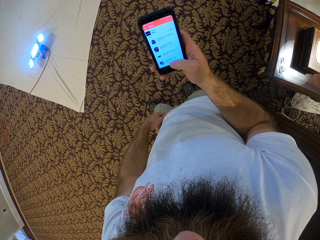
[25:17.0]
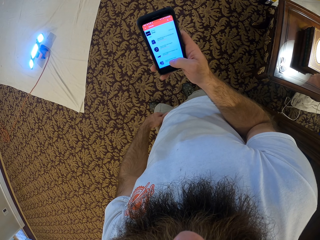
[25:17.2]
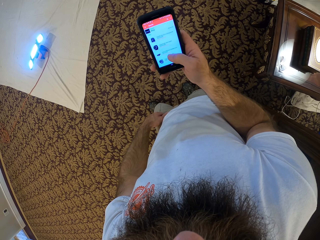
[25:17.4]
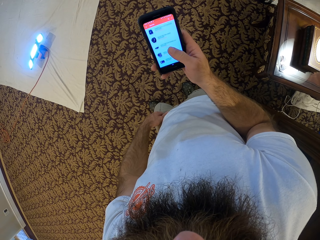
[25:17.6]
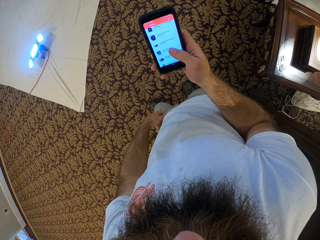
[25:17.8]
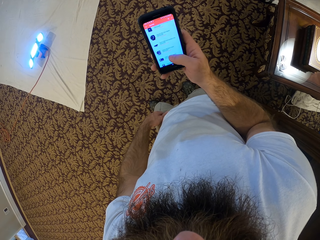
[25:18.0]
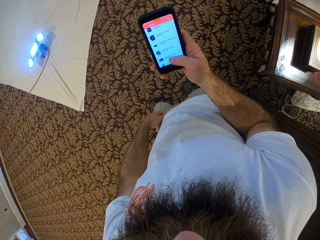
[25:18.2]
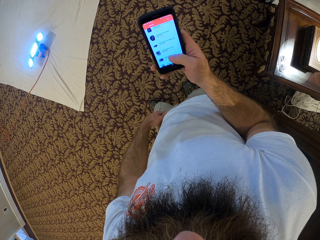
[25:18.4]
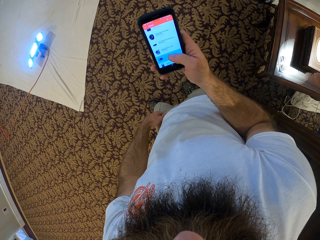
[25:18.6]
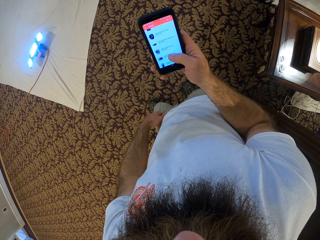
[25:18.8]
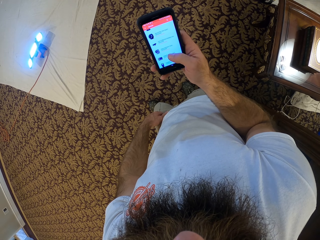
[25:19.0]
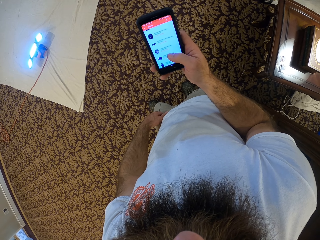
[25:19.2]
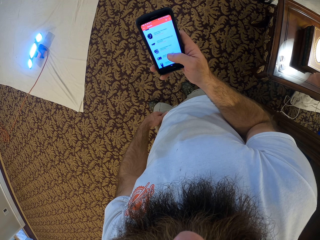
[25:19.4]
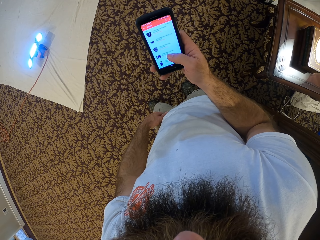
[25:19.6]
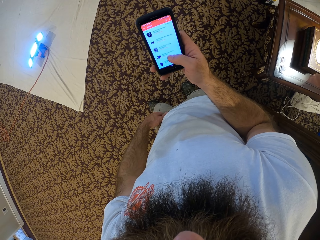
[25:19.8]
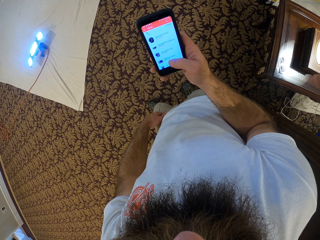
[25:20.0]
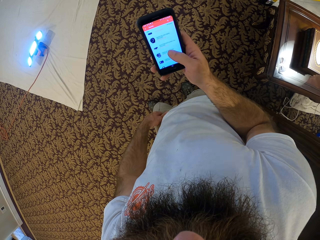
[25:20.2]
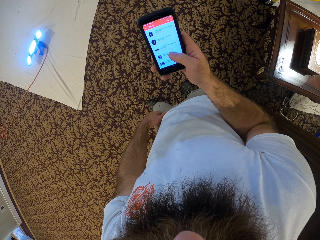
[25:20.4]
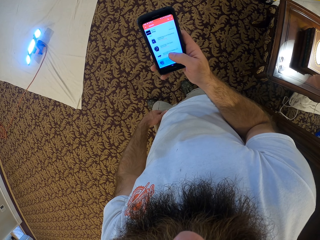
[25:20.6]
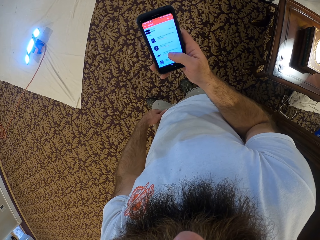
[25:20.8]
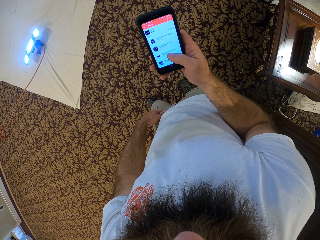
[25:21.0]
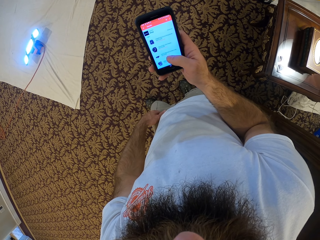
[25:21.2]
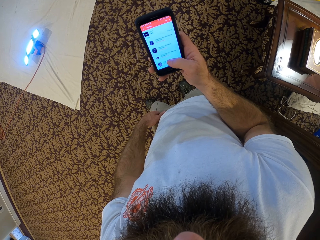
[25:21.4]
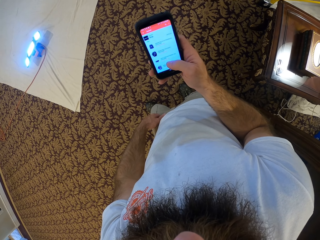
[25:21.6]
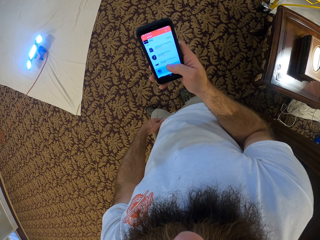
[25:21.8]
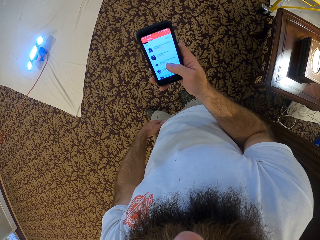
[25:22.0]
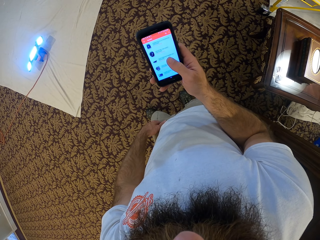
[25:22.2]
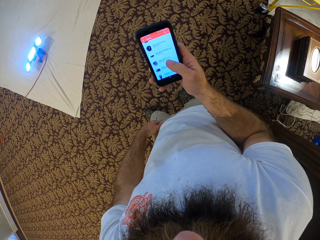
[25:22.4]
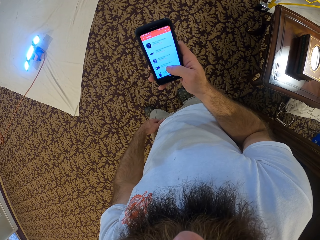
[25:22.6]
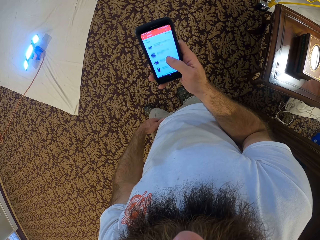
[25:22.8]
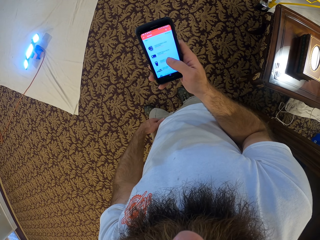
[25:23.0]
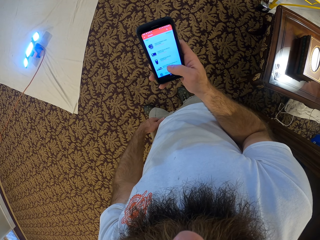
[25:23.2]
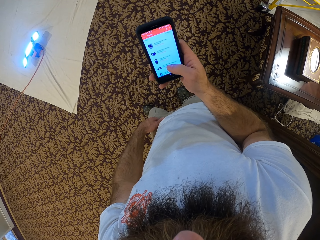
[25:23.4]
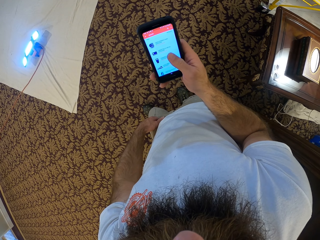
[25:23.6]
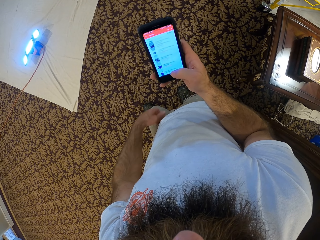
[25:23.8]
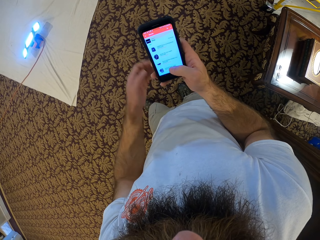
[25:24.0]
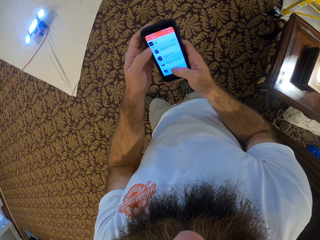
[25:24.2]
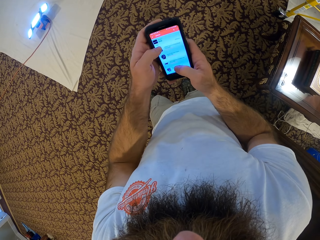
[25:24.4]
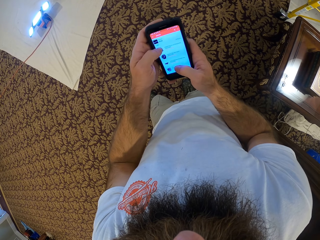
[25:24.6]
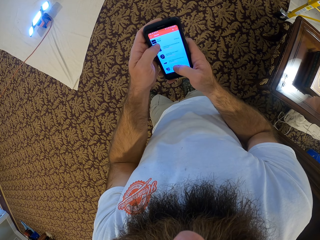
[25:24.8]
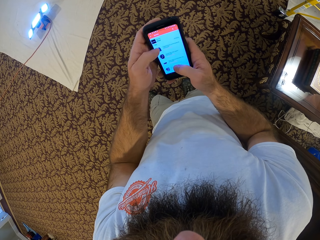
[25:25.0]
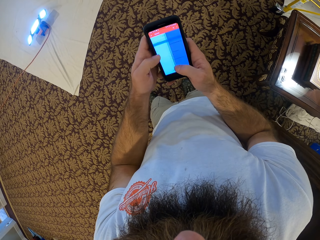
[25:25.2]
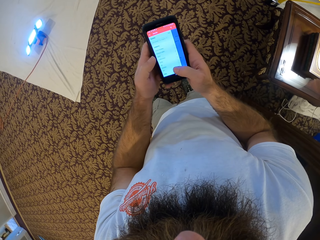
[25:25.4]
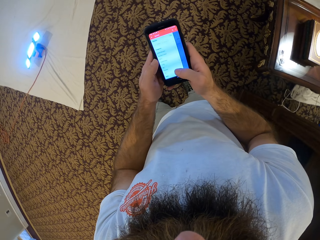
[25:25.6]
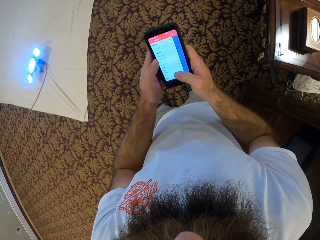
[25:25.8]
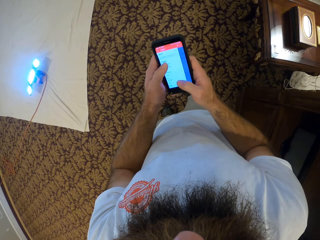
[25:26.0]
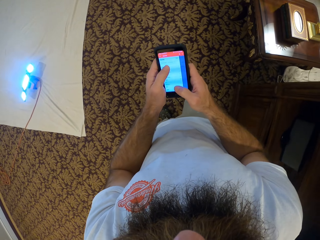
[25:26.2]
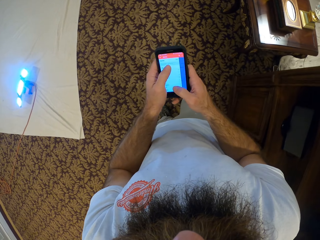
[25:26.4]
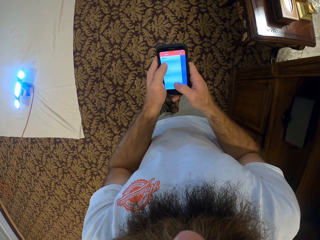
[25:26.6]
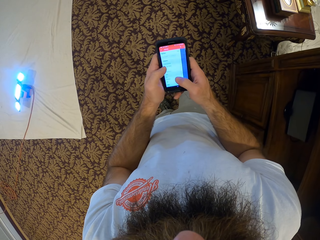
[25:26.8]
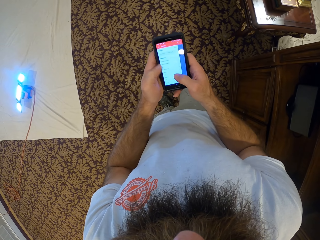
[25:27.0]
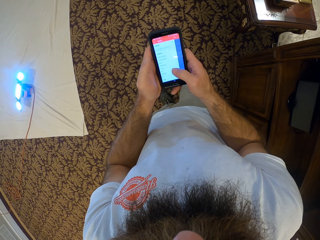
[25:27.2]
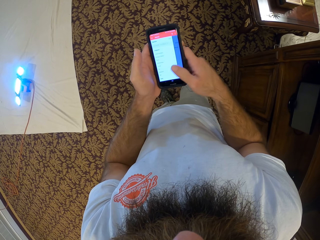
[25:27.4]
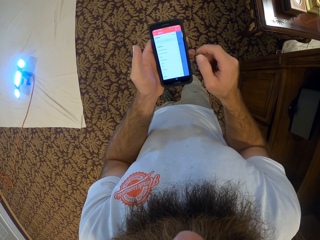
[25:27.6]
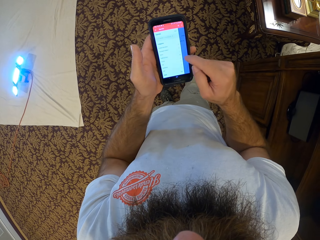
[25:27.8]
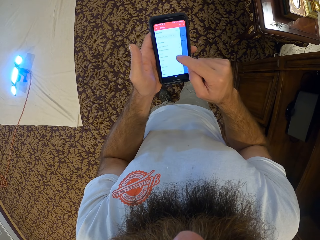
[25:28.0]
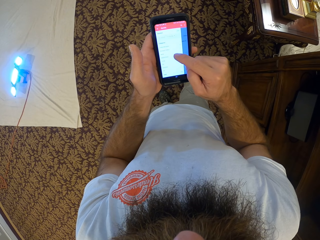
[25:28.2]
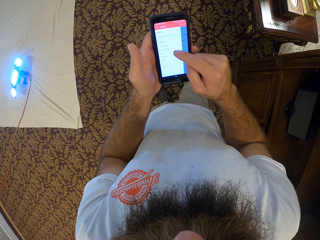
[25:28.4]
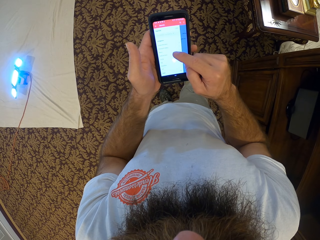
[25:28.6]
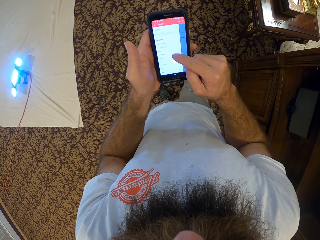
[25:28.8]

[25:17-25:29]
The camera wearer uses the phone with both hands.

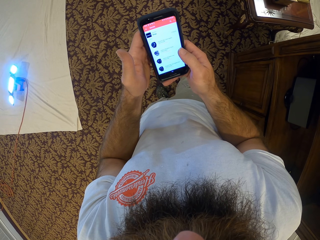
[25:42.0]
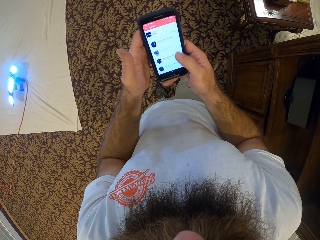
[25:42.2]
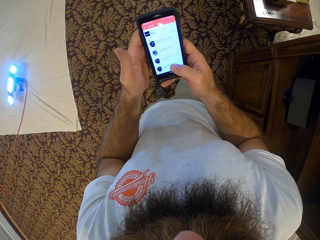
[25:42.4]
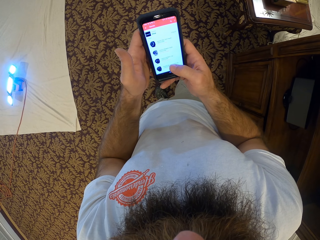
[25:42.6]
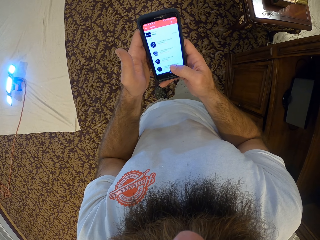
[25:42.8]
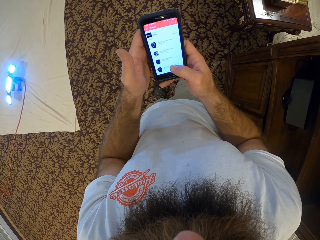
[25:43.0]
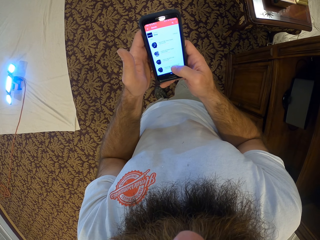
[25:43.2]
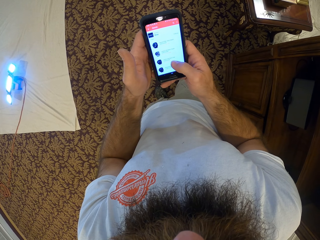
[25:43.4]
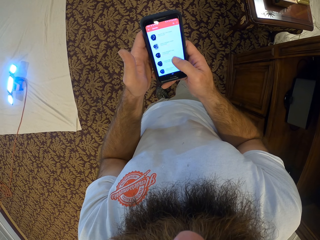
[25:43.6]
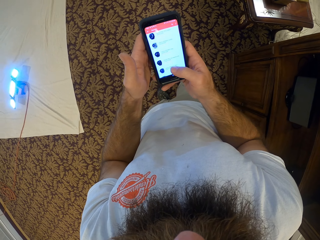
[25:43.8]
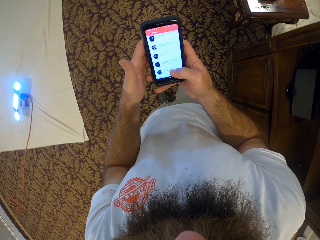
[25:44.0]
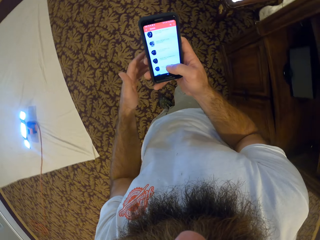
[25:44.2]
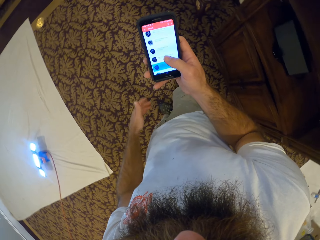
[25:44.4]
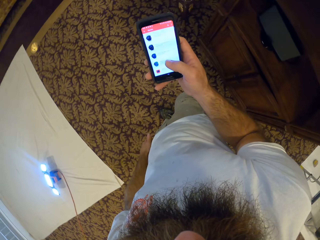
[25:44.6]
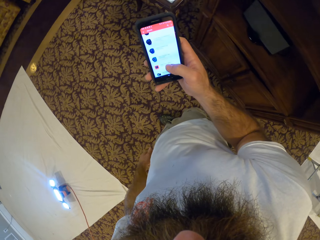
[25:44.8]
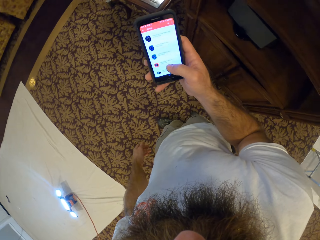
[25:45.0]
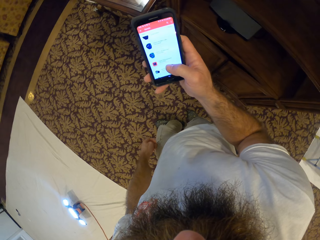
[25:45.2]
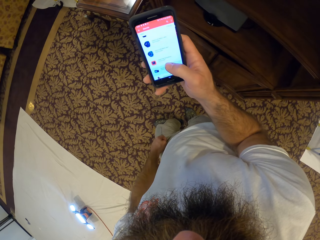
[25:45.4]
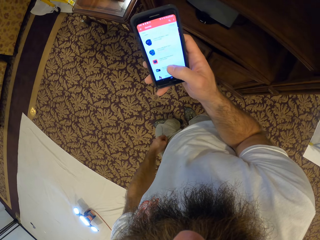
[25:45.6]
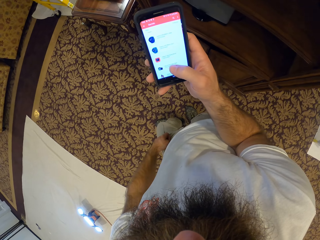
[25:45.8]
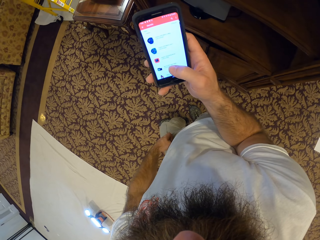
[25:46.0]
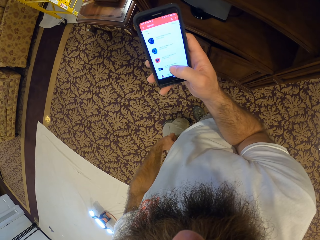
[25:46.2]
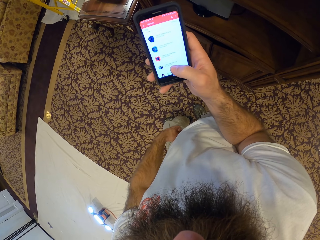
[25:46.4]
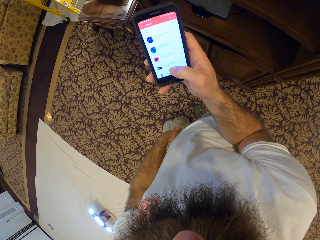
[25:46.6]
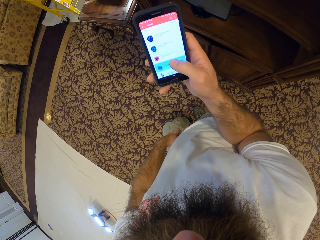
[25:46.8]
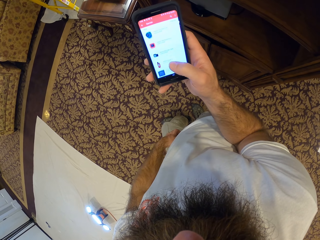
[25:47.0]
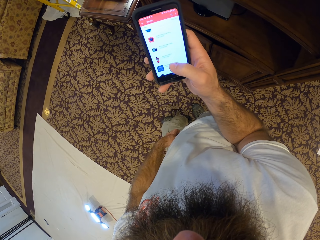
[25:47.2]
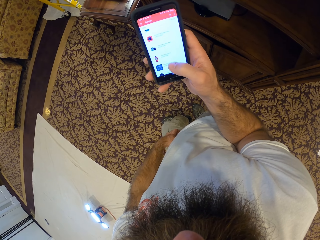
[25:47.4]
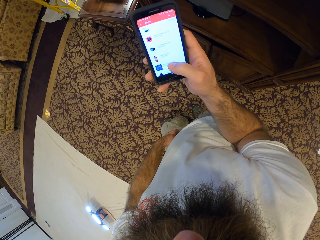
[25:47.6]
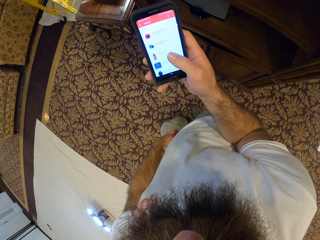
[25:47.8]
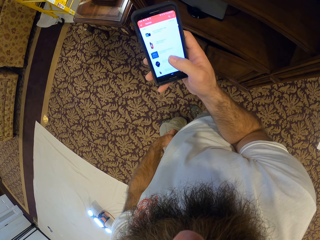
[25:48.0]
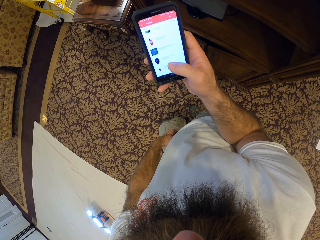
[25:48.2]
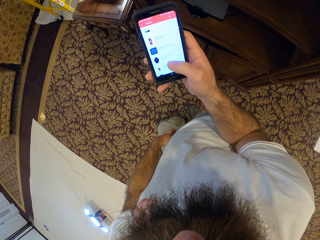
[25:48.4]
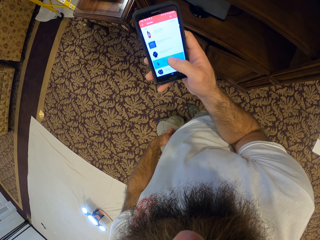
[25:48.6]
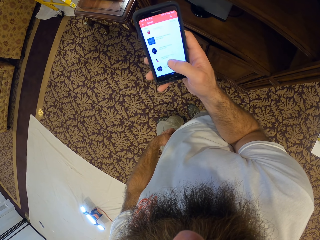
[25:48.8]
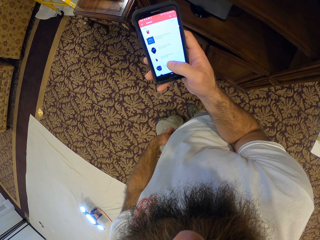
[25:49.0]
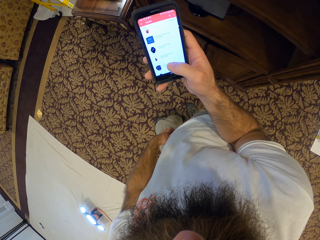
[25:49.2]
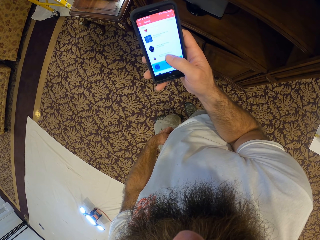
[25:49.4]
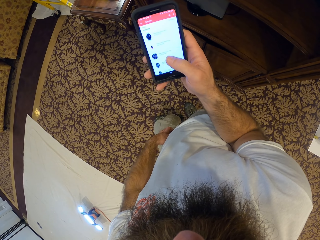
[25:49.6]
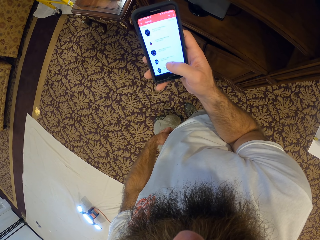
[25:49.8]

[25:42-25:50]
The camera wearer removes his left hand from the phone in his right hand.

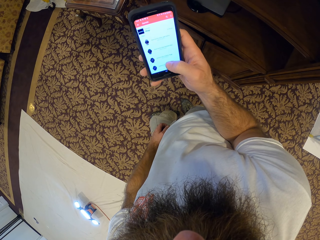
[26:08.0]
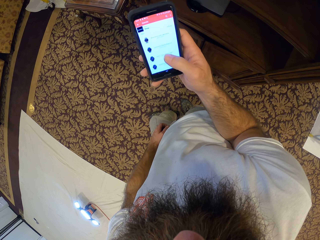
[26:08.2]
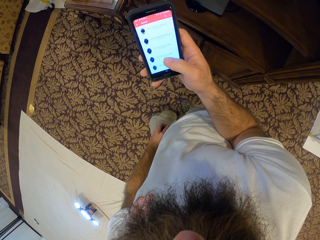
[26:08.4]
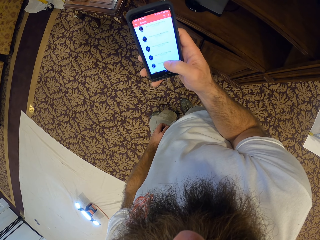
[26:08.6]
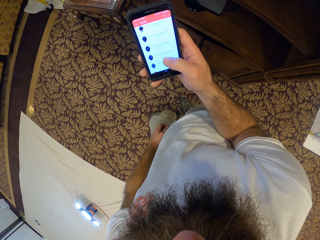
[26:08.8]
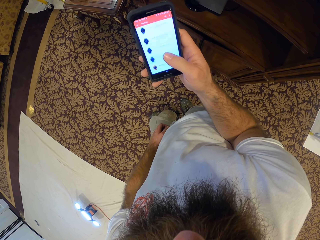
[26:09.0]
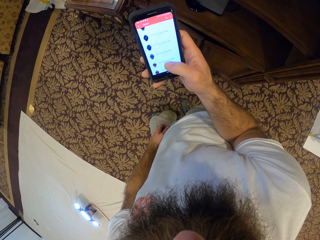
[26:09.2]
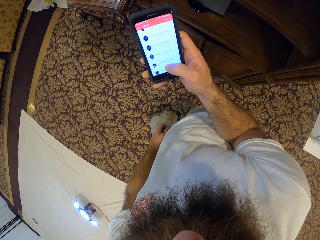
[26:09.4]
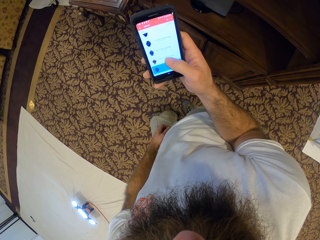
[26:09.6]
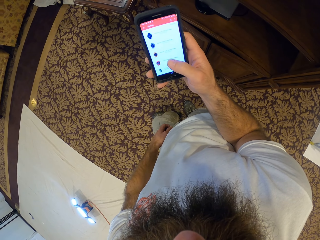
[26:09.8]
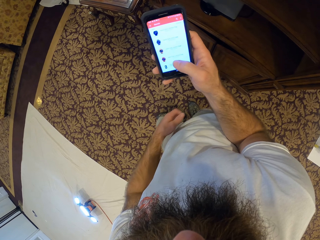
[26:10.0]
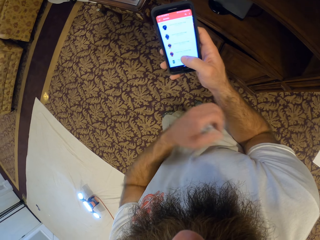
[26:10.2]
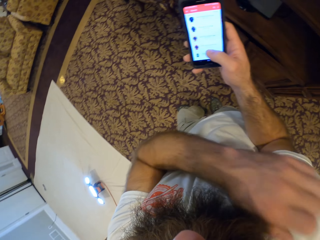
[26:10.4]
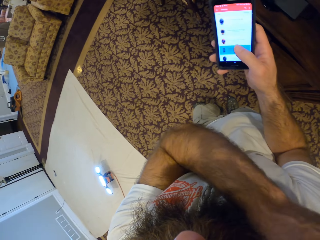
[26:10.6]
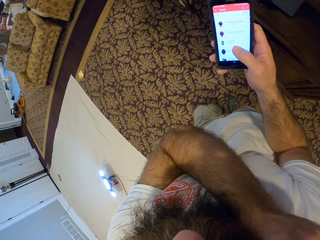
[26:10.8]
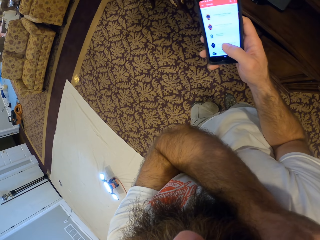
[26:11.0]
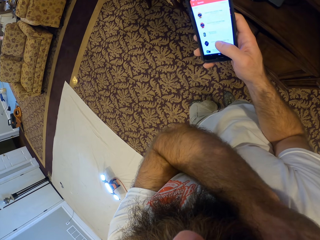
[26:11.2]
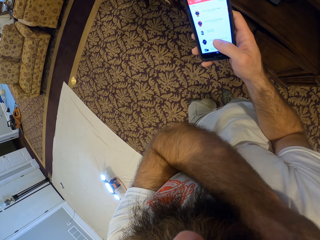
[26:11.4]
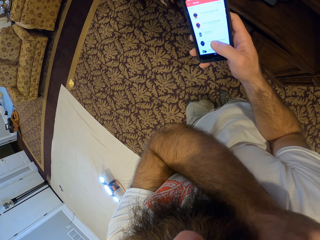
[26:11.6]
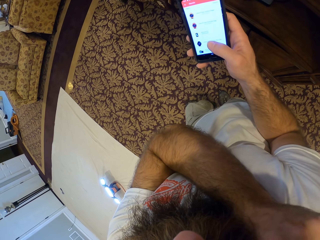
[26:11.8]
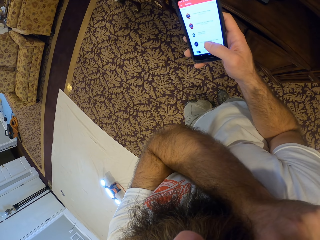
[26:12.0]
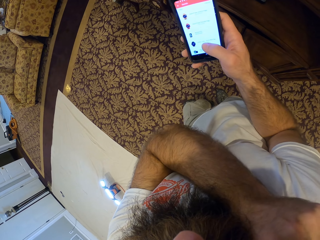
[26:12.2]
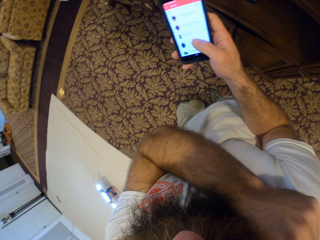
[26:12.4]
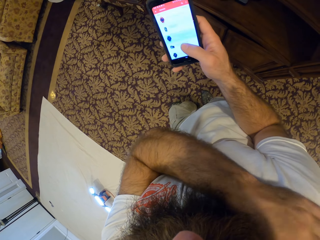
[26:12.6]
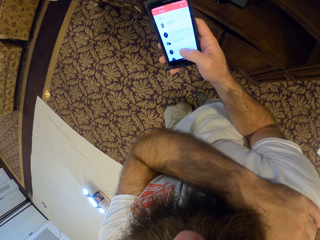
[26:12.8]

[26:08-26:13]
The camera wearer itches himself. He raises his left hand to his right shoulder.
